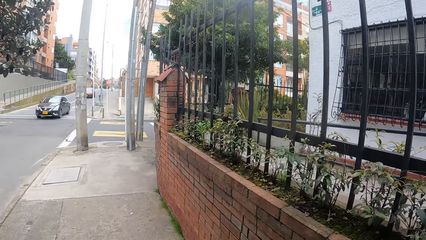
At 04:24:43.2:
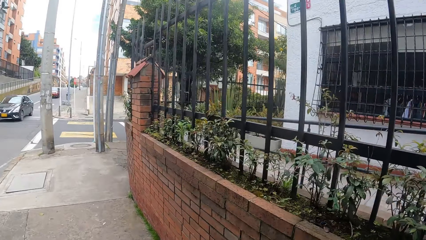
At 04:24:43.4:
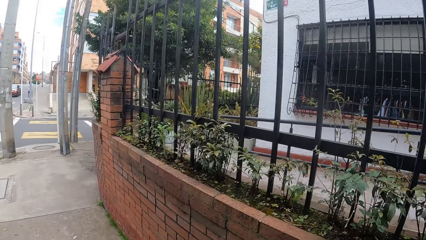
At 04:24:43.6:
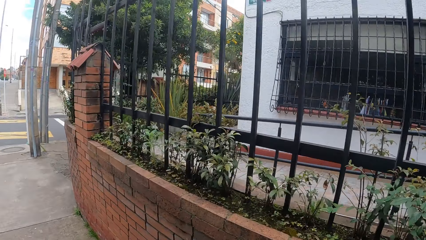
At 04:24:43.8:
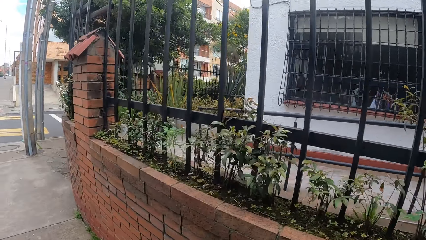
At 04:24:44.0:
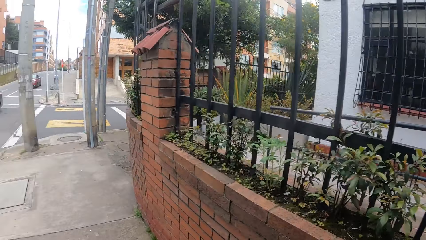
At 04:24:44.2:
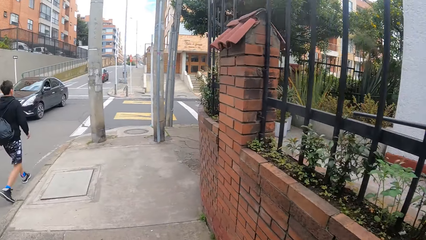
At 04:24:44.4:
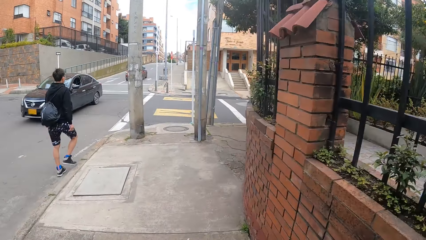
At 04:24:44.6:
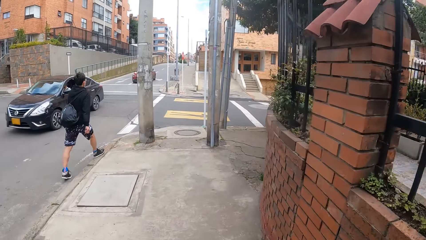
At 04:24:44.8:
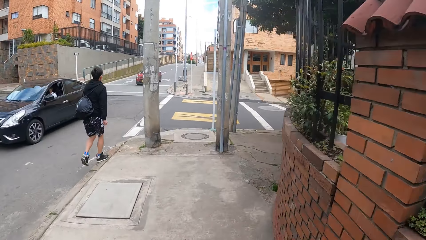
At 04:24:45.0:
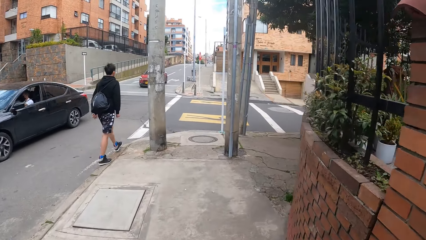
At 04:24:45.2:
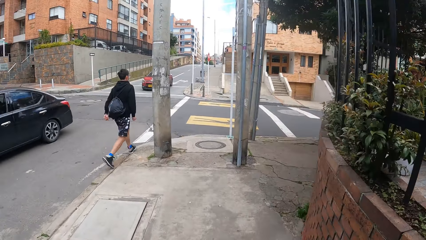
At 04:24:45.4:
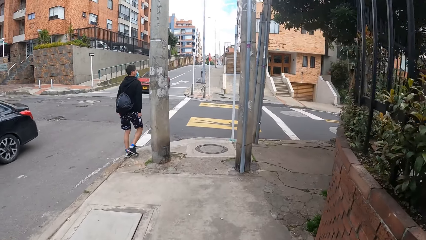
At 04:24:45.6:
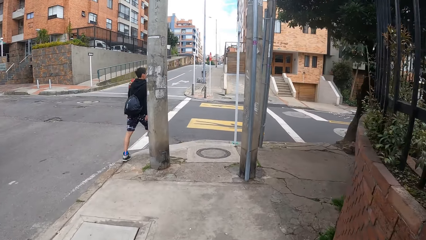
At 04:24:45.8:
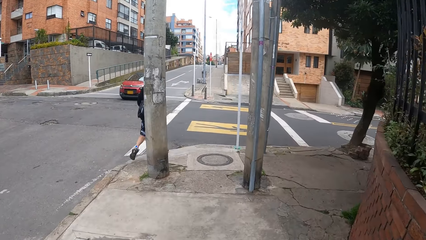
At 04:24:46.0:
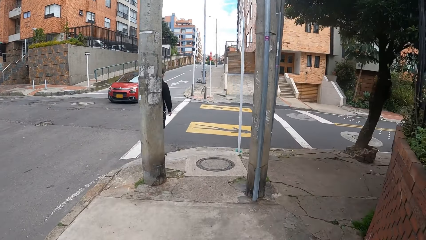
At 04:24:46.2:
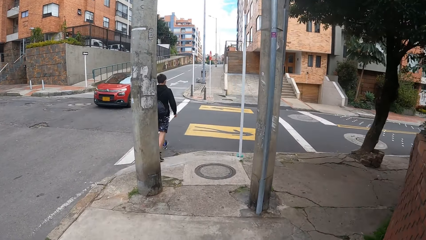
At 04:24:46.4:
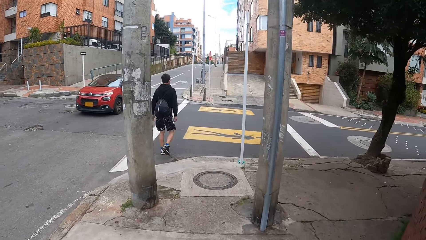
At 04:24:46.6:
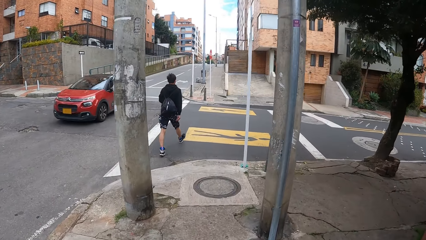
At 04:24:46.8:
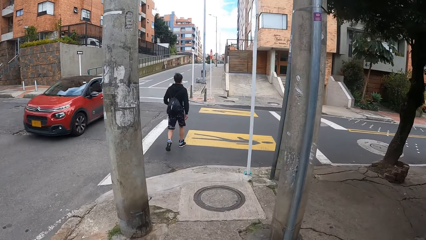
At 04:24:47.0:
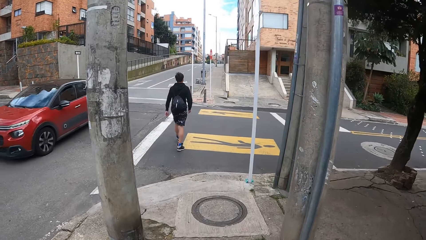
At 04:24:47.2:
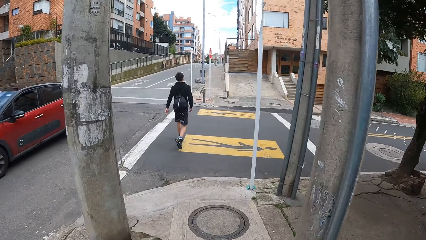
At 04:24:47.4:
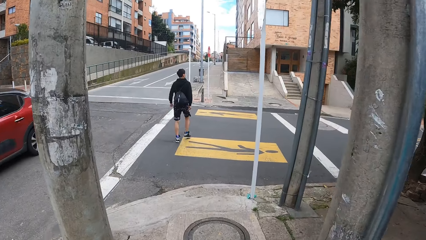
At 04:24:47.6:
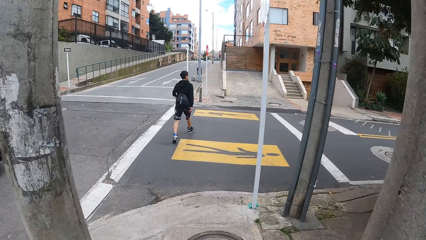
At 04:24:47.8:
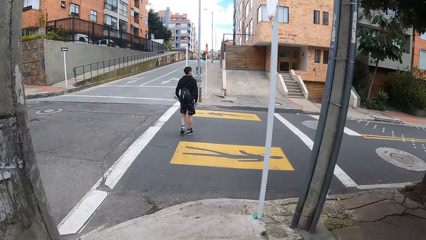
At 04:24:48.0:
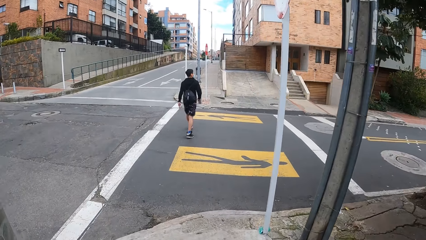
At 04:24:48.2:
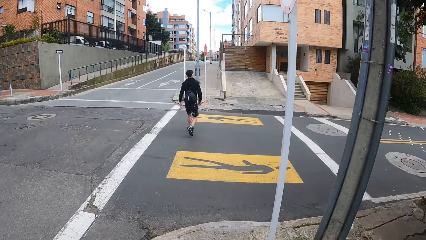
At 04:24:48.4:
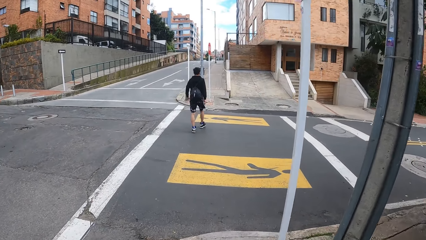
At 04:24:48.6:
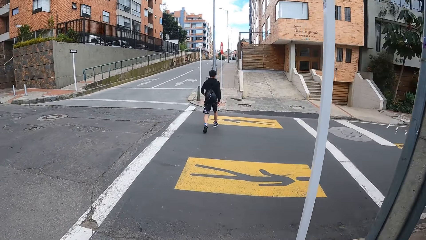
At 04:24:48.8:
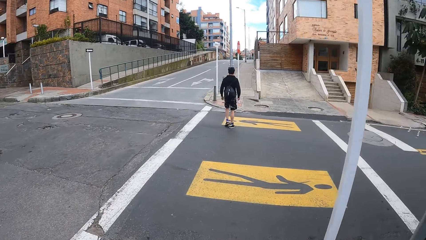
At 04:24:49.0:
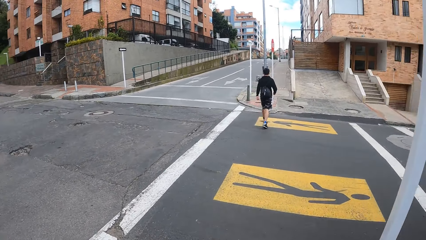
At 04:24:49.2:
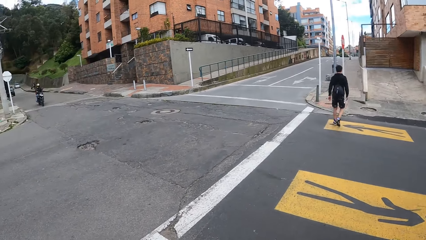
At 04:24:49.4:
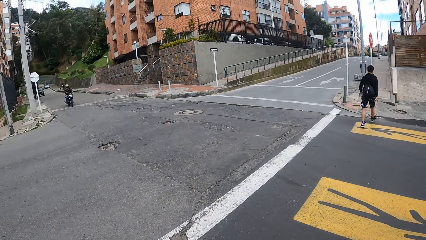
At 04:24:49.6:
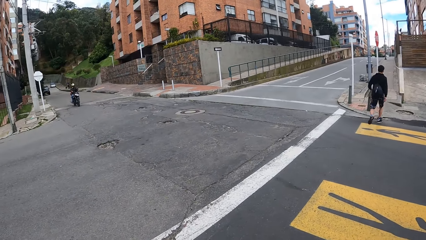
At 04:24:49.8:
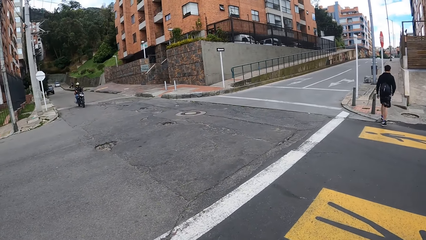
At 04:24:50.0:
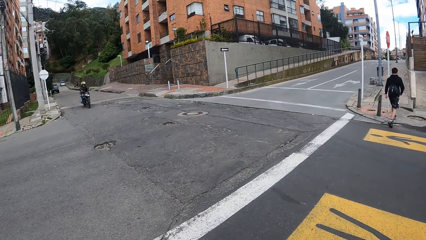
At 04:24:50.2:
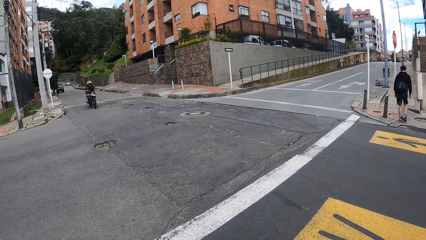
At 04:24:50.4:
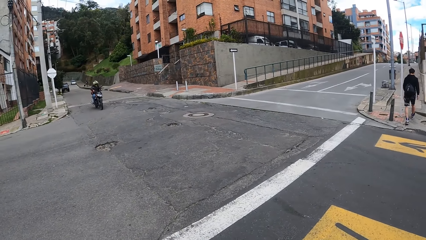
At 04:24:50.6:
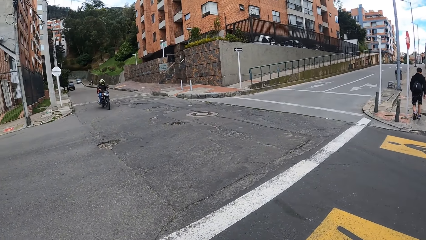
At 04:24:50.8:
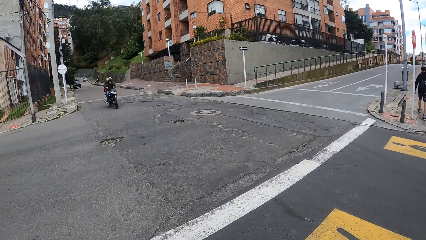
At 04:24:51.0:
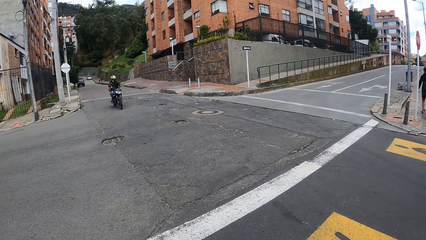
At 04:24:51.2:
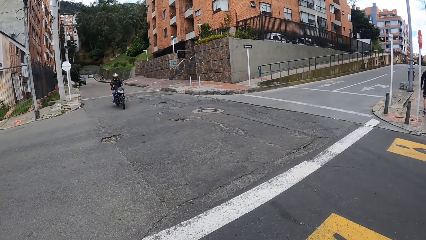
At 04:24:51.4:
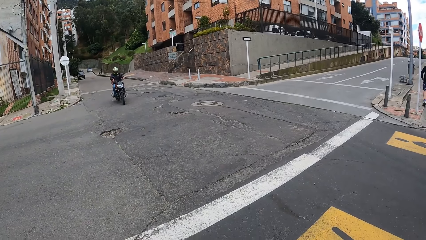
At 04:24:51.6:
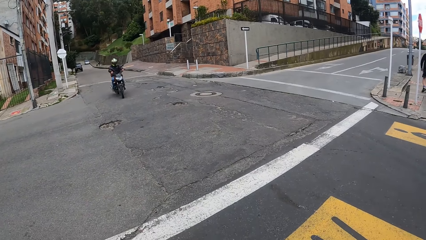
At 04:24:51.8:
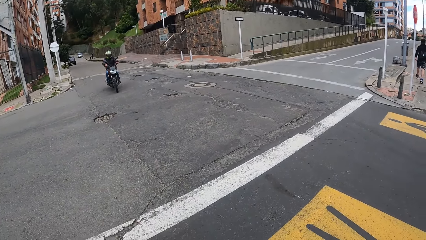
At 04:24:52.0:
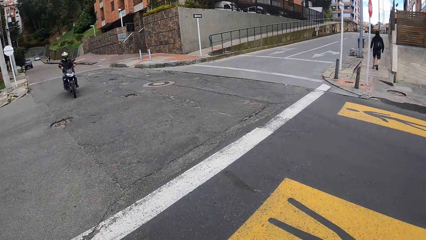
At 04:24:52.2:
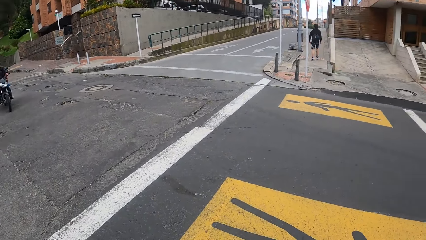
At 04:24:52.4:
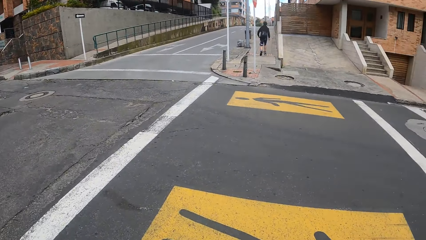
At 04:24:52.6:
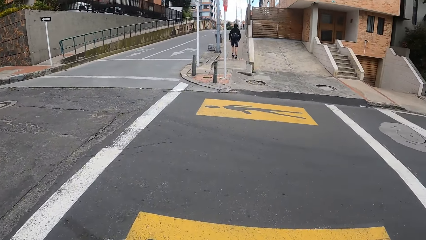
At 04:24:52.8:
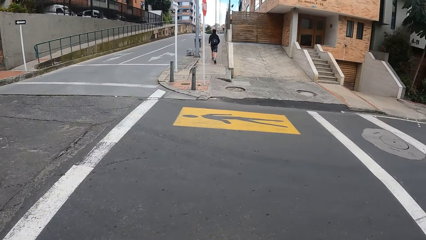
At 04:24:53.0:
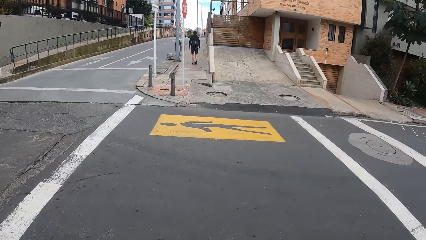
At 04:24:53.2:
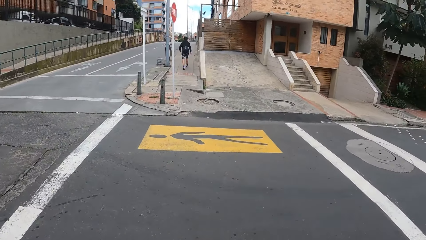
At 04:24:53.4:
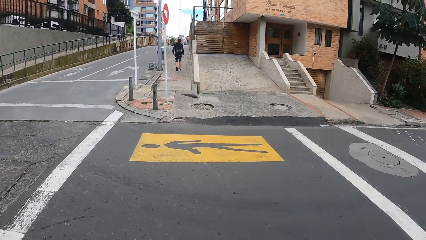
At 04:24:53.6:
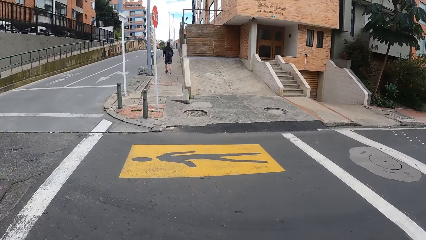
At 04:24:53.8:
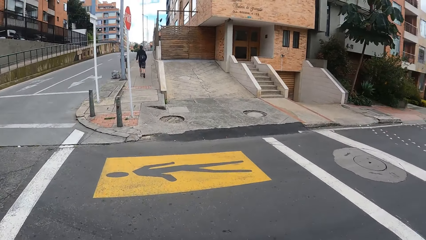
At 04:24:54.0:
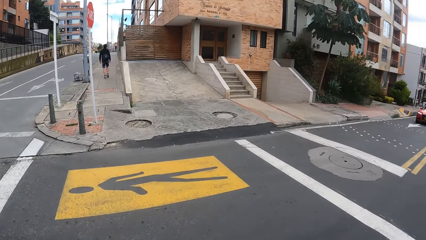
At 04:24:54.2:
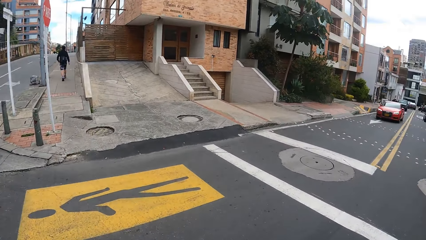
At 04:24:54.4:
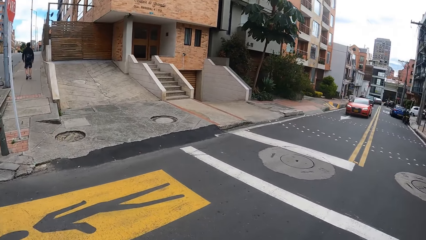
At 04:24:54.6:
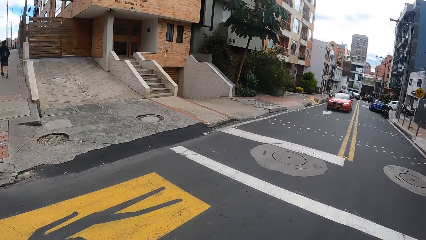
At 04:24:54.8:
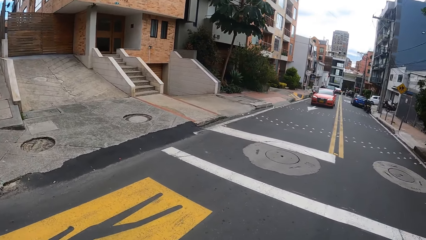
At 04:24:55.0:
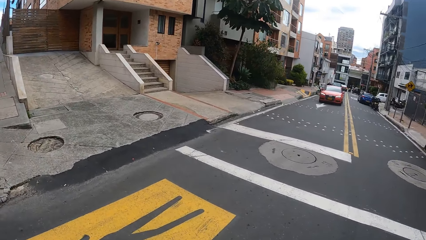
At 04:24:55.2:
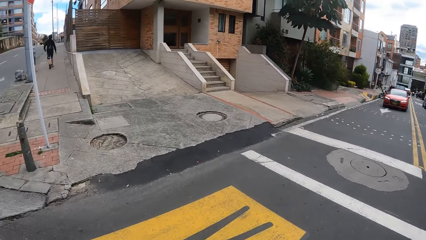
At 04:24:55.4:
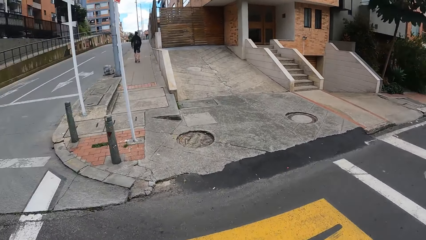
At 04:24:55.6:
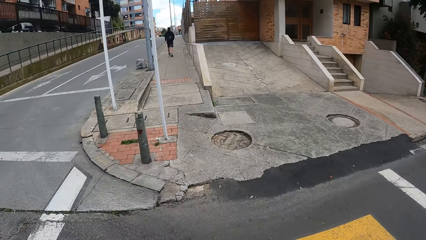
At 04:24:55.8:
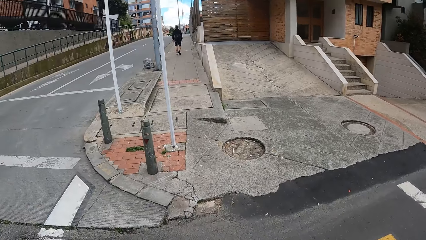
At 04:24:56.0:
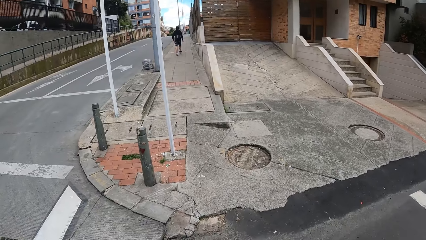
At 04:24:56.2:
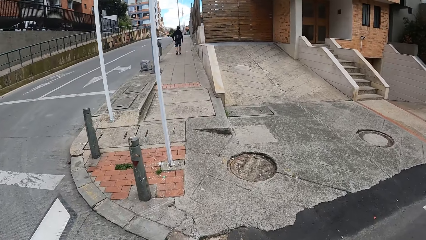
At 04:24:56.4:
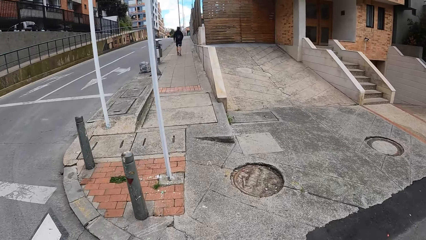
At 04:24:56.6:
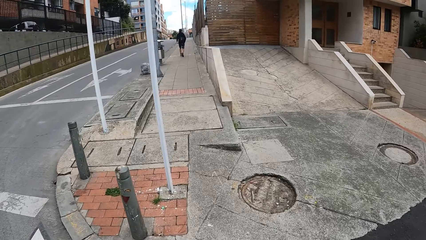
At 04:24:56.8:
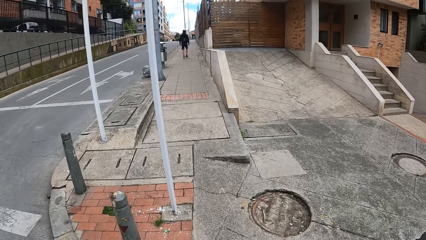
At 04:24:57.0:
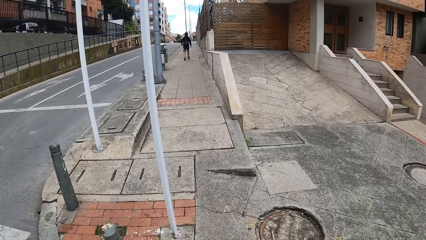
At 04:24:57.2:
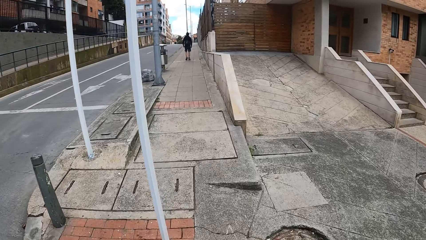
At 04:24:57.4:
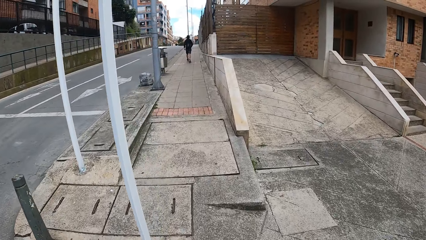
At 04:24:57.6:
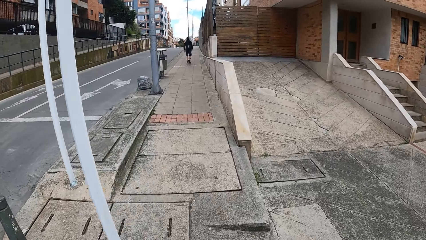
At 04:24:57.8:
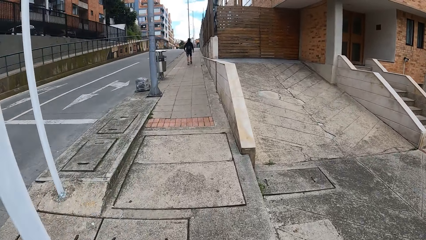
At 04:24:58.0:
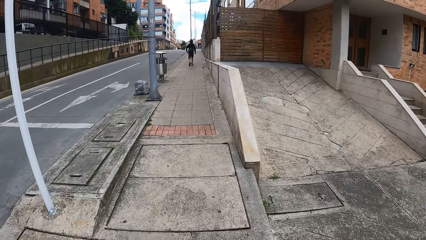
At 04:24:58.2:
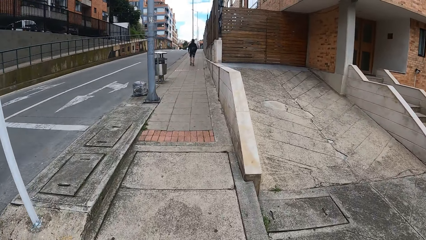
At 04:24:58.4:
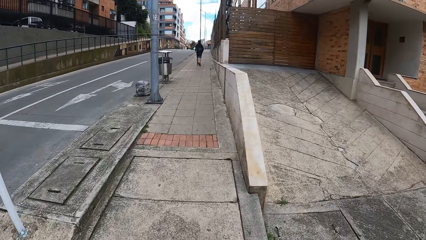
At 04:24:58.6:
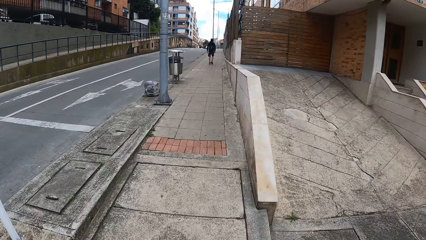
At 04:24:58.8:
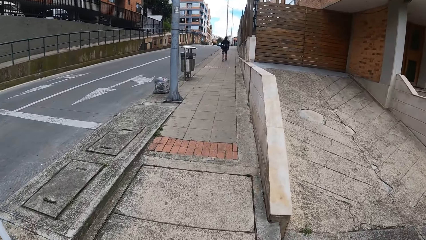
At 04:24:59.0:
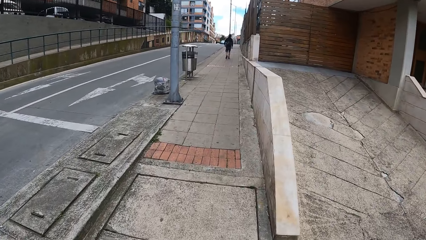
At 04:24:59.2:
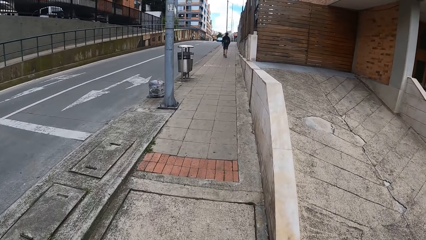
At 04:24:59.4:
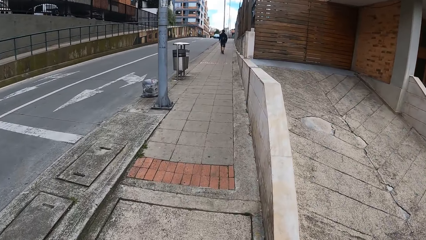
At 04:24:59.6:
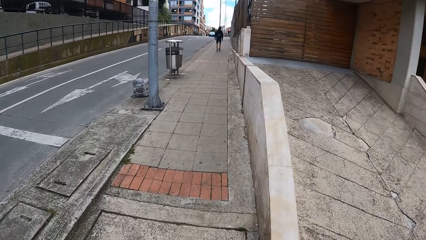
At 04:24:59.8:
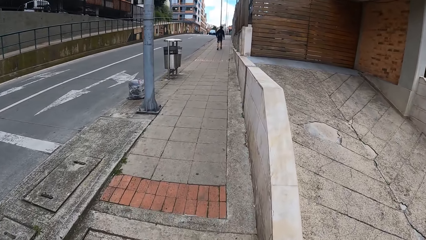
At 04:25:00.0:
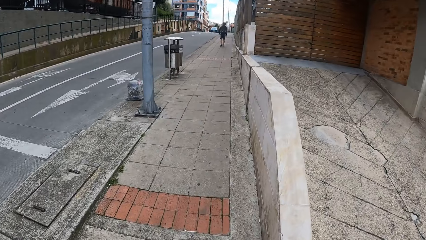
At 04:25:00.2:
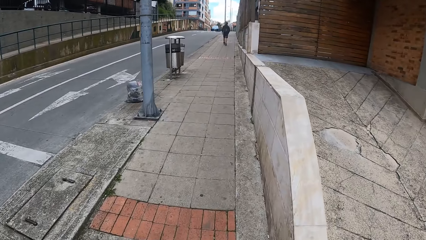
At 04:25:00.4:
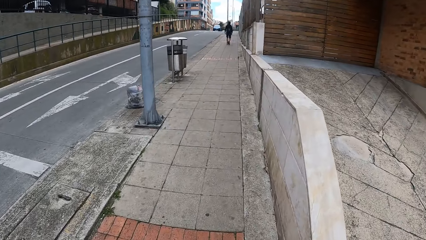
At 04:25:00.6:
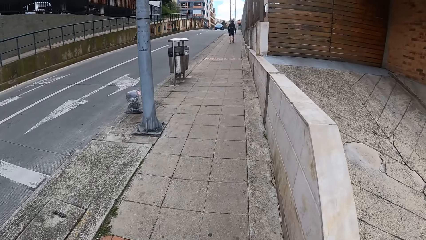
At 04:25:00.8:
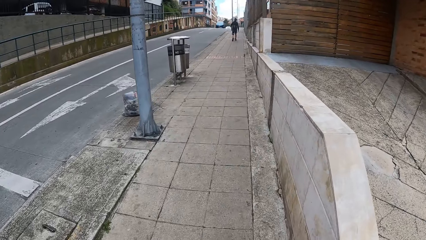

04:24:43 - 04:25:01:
A car drives past the camera wearer. A car drives past them again.
